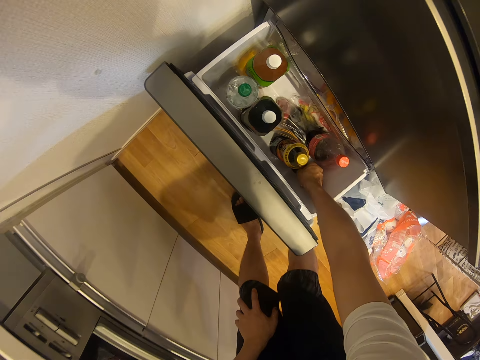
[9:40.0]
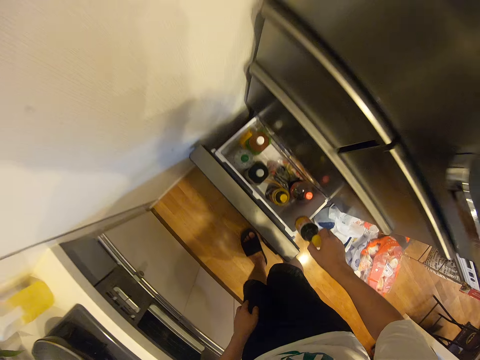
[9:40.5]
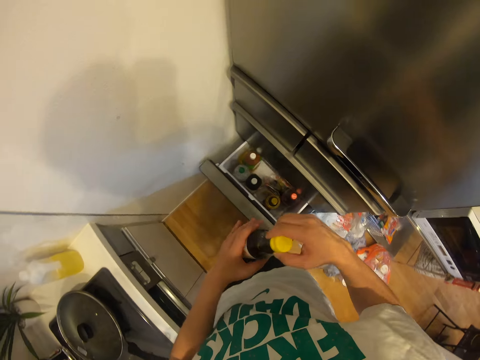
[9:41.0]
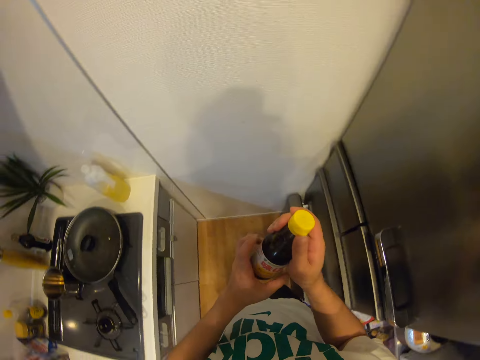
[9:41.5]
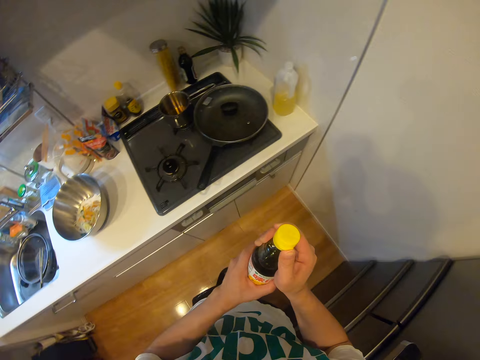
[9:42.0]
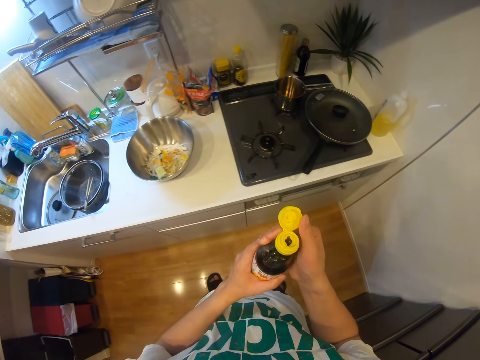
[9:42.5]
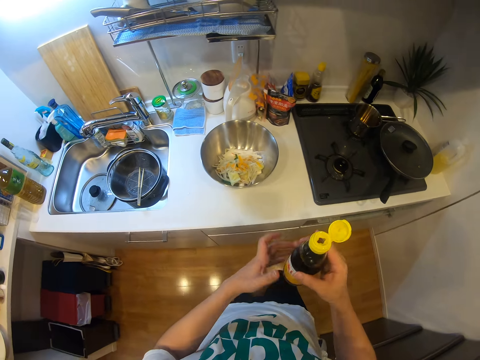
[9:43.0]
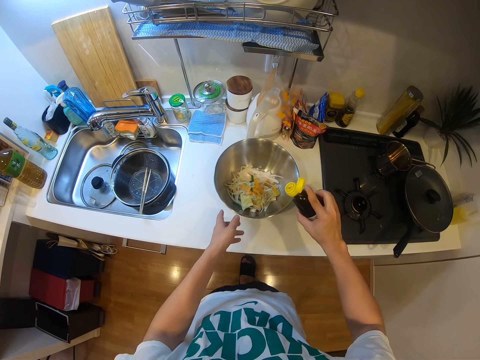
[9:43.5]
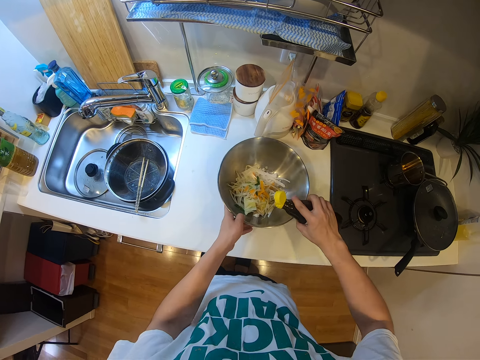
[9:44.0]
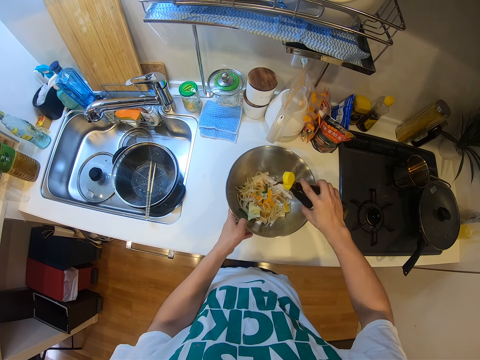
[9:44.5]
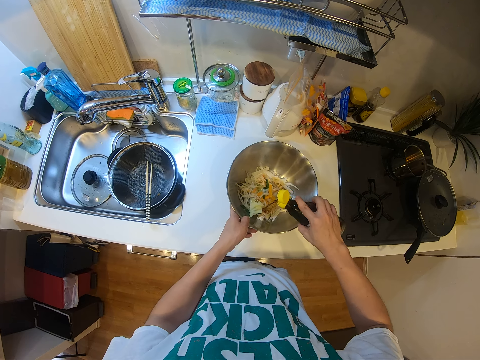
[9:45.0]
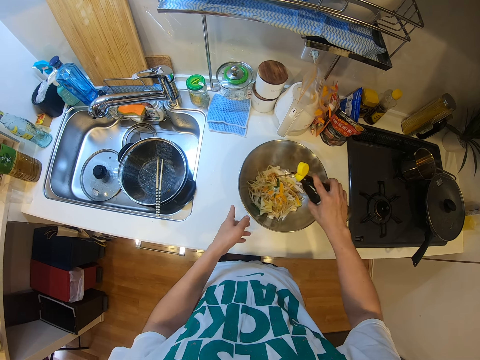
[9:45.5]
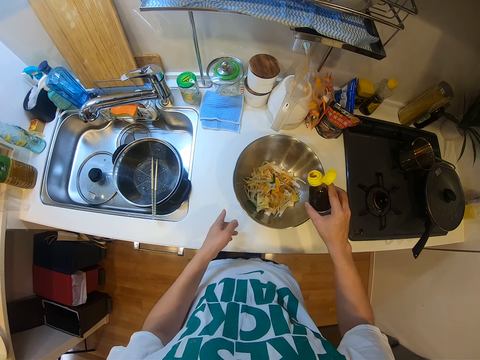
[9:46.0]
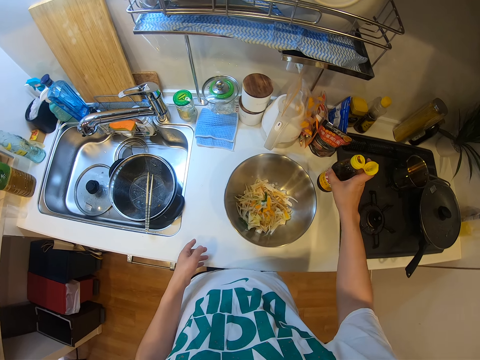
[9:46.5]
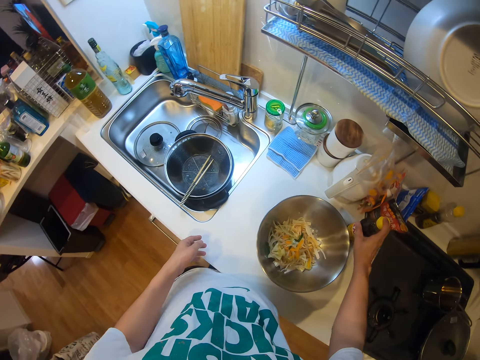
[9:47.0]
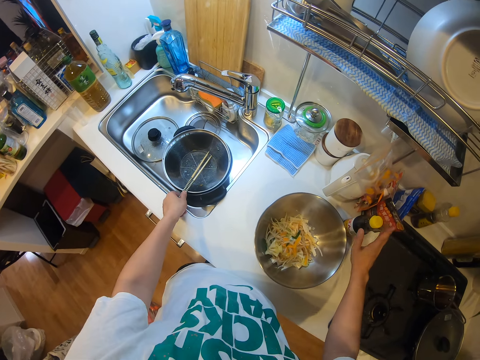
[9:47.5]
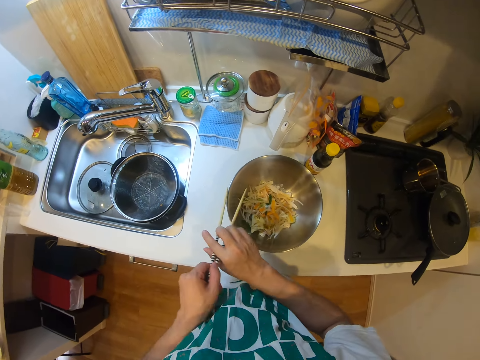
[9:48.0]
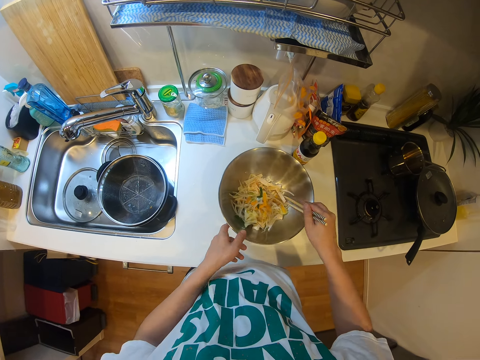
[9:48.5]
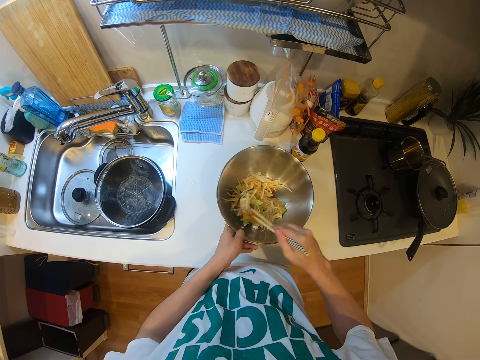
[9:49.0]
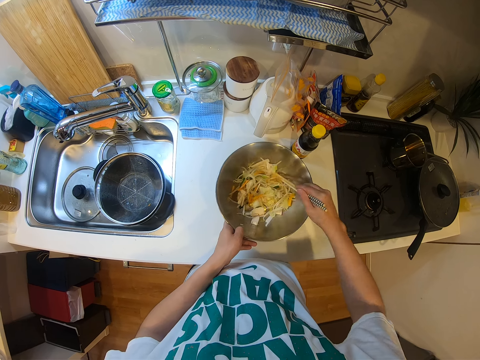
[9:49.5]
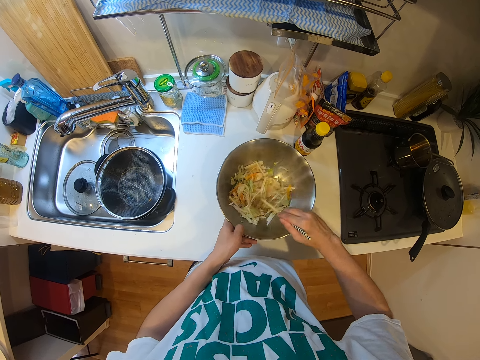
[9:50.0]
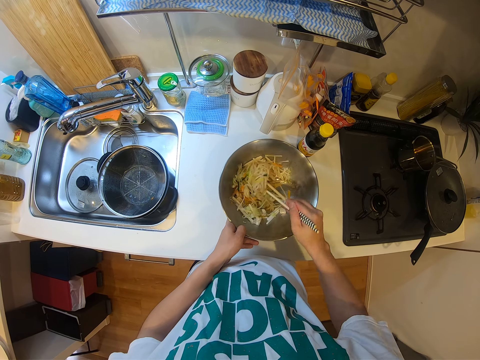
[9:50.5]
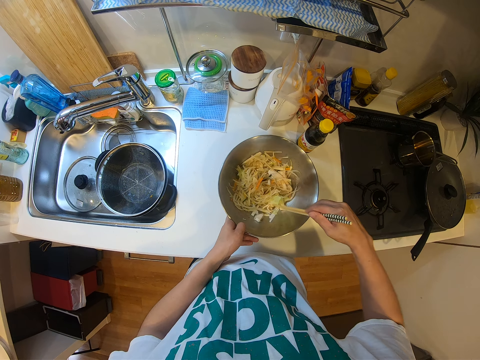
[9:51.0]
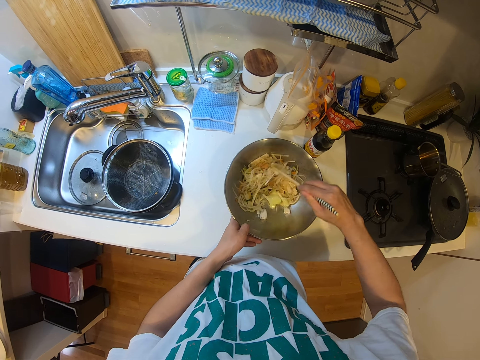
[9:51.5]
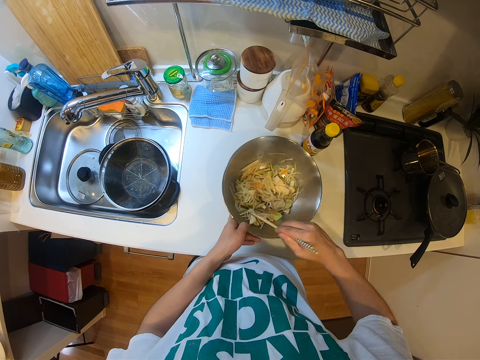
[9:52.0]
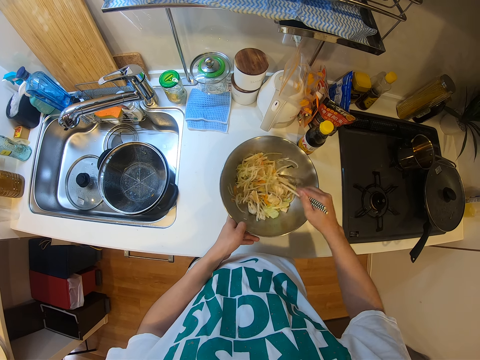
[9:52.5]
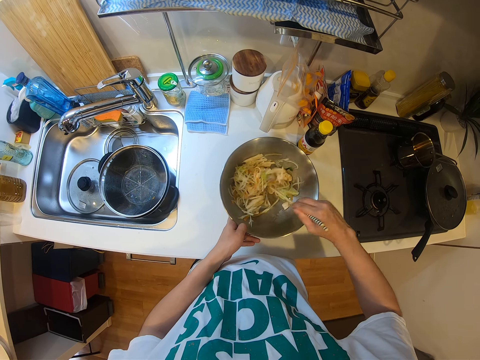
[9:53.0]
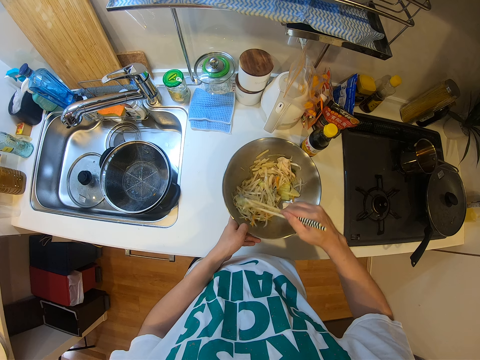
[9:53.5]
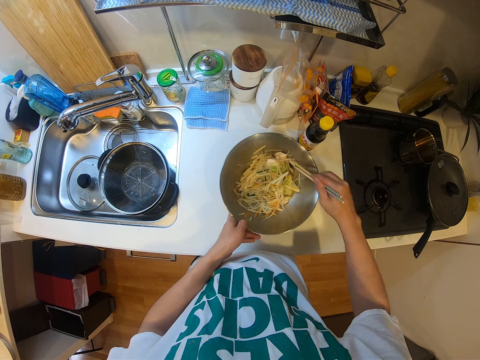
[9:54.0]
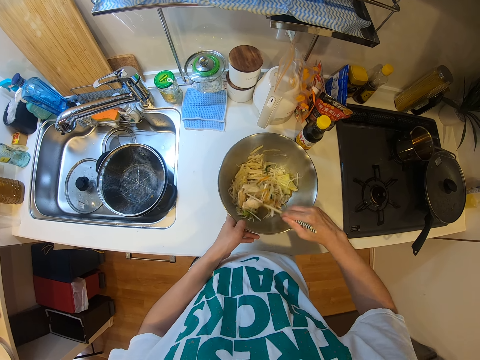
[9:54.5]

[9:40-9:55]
The camera wearer picks a bottle of oil from the drawer with his right hand. He opens the bottle with his right hand. He pours oil from the bottle of oil into the container on the countertop with his right hand. He drops the bottle of oil on the countertop with his right hand. He picks chopsticks from the sieve bowl with his left hand. He passes the sieve bowl from his left hand to his right hand. He stirs the spaghetti or salad in the container with the chopsticks in his right hand. He stirs the salad again.

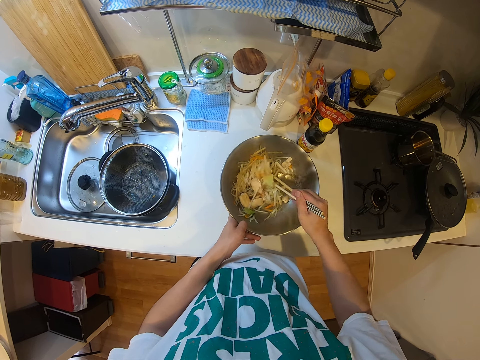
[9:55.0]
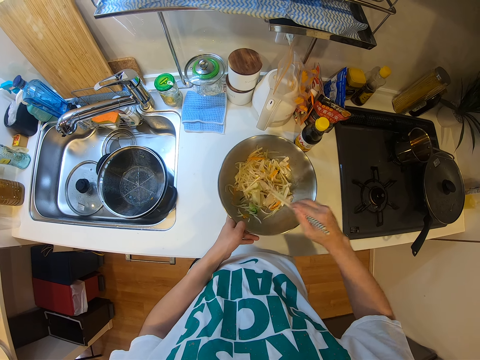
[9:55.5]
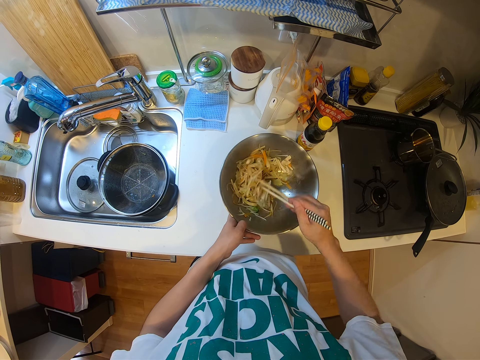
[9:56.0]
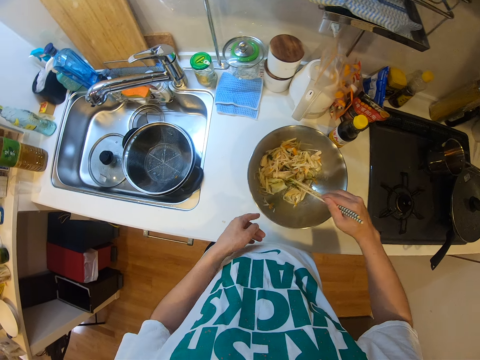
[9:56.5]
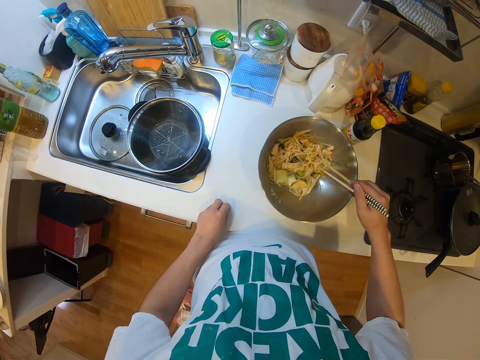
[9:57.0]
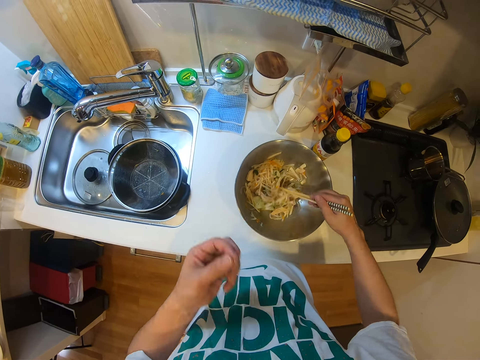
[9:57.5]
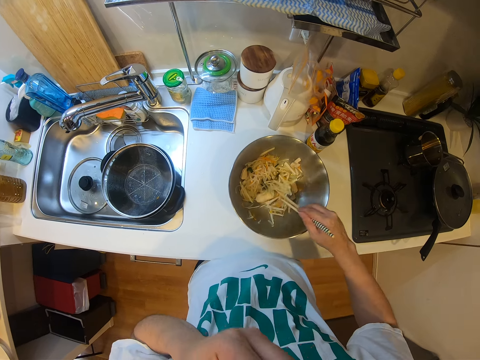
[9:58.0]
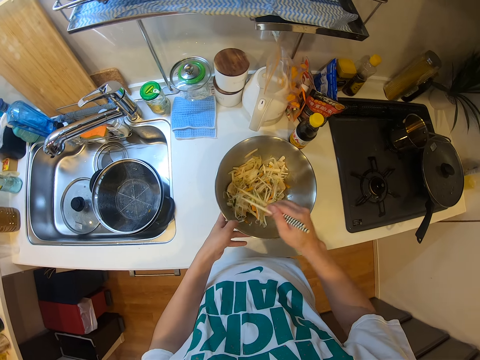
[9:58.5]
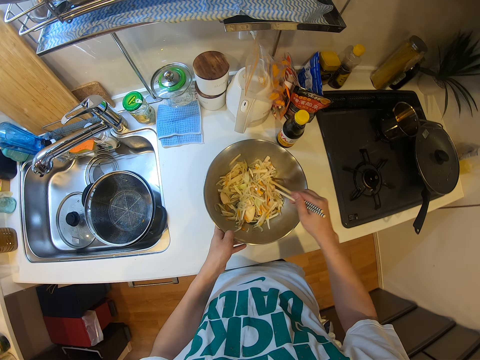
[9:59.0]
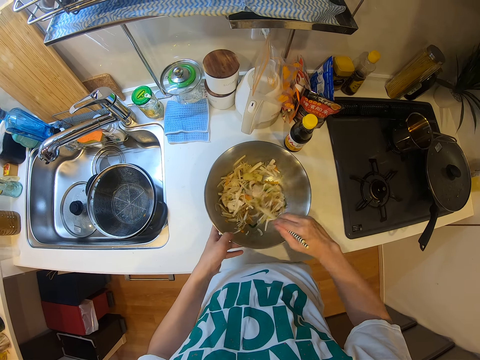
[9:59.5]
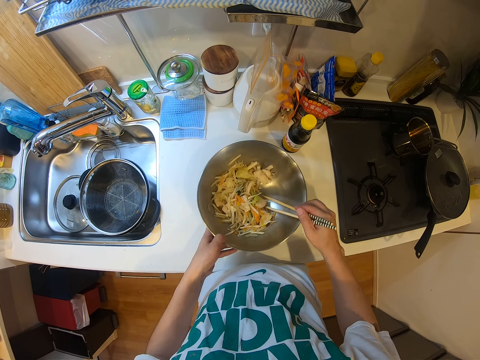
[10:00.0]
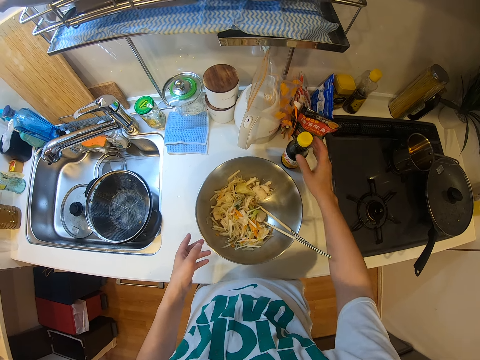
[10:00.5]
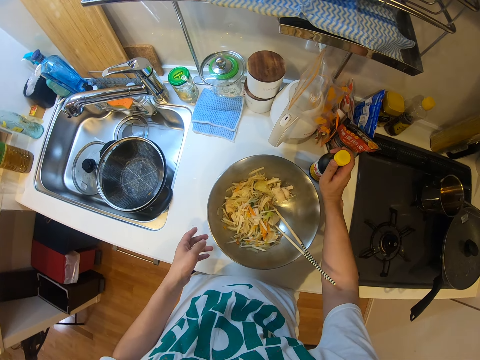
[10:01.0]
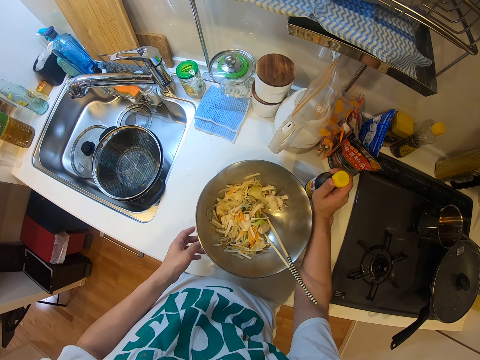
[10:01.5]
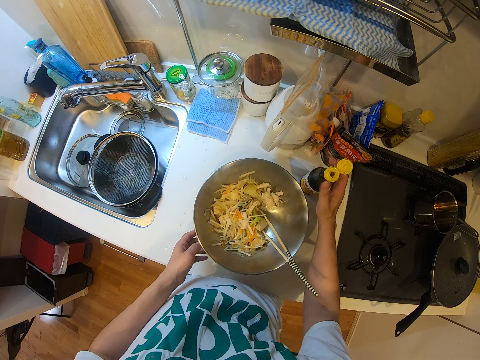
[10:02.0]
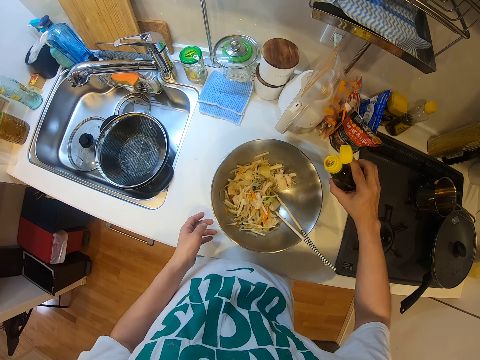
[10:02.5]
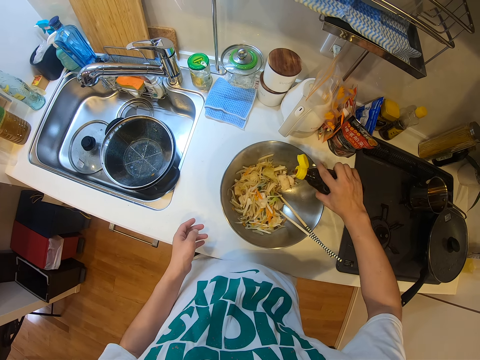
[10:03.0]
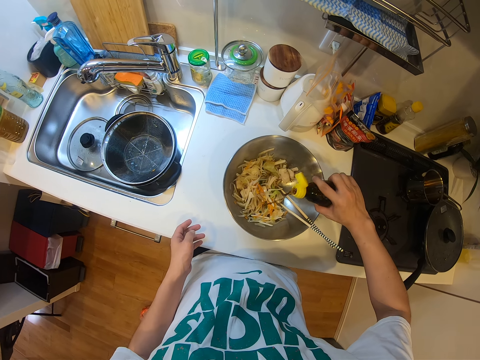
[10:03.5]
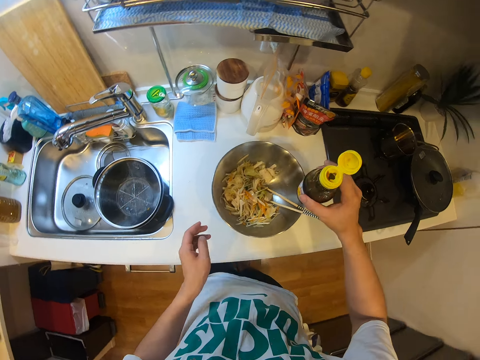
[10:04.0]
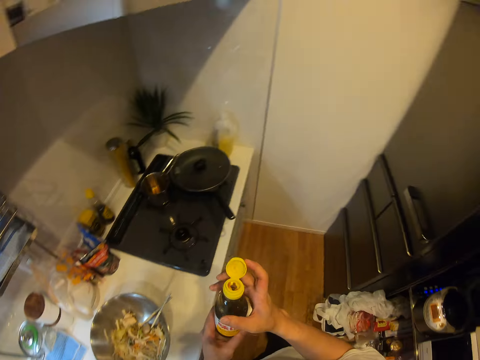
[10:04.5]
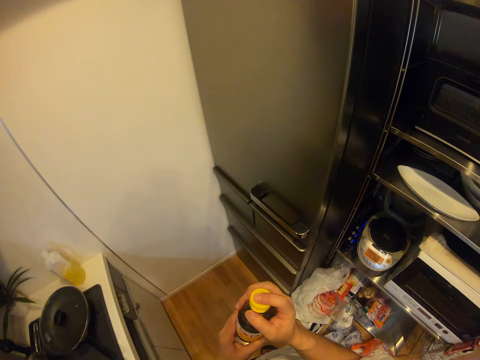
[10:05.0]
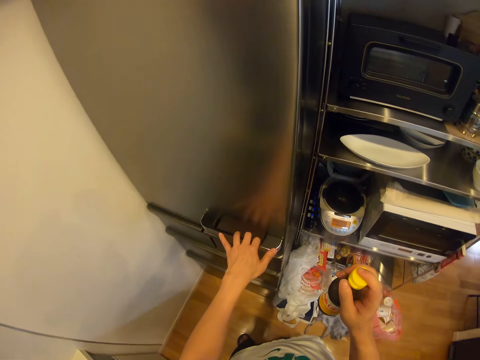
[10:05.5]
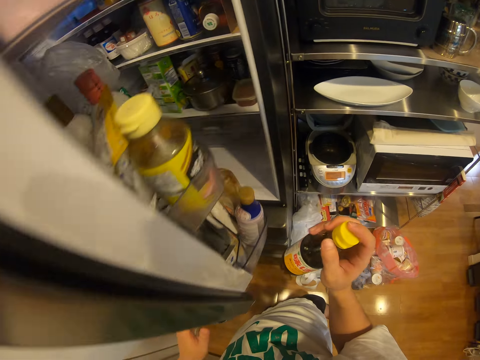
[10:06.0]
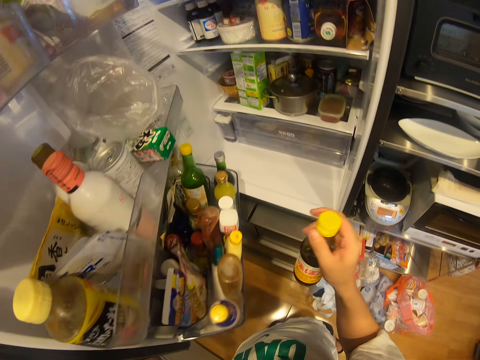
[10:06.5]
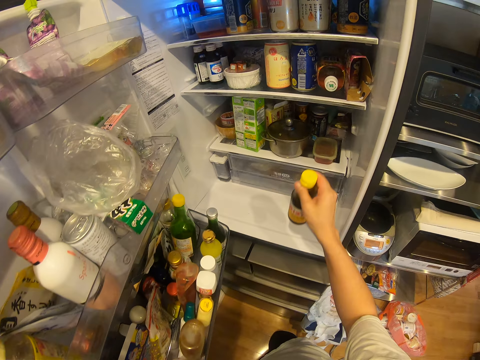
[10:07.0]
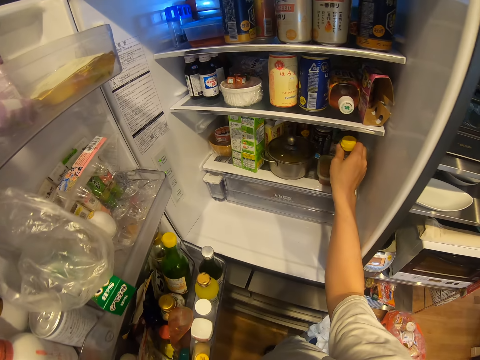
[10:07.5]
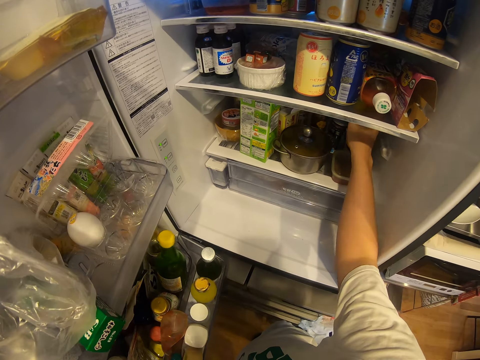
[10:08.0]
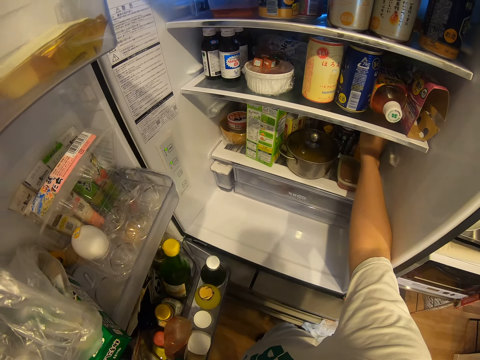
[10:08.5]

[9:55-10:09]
The camera wearer stirs the salad. He picks a piece of spaghetti from the countertop with his left hand and puts the piece of spaghetti in his mouth with his left hand. He stirs the salad. He holds the container on the countertop with his left hand. He drops the chopsticks in the container with his right hand. He opens the bottle of oil on the countertop with his right hand. He picks the bottle of oil from the countertop with his right hand. He pours oil from the bottle of oil into the container on the countertop with his right hand. He closes the bottle of oil with his right hand. He picks the bottle. He opens the refrigerator with his left hand. He places the bottle of oil in the refrigerator with his right hand.
